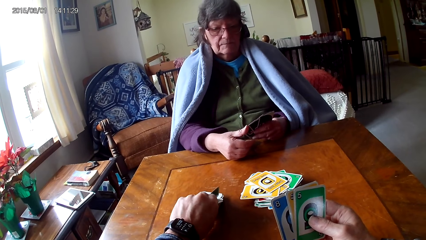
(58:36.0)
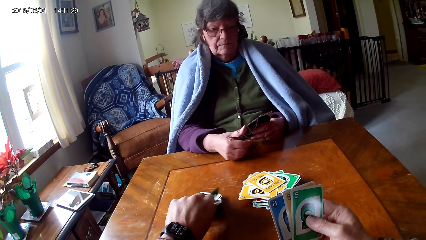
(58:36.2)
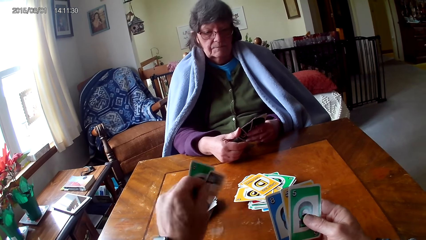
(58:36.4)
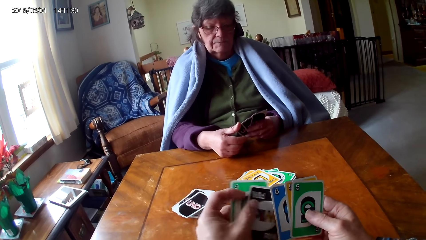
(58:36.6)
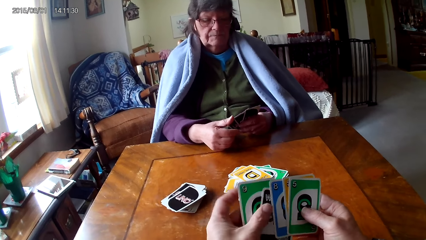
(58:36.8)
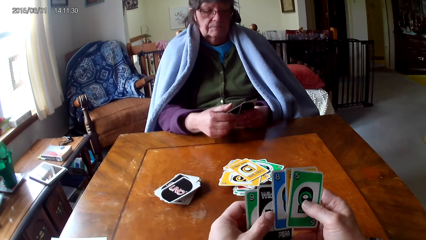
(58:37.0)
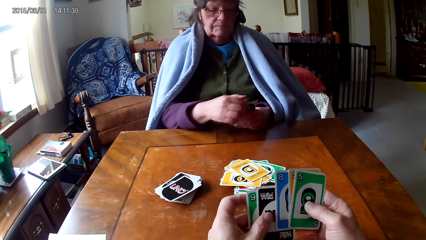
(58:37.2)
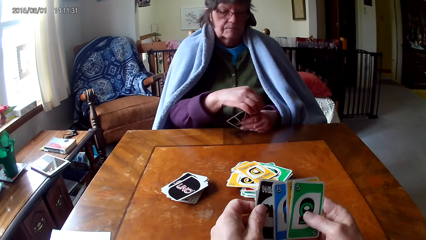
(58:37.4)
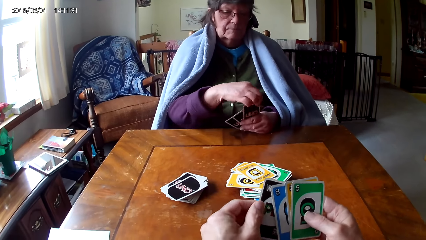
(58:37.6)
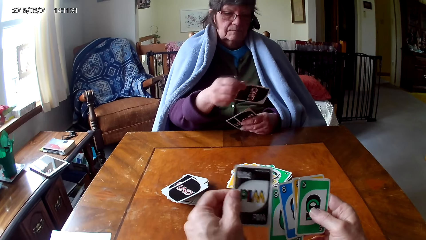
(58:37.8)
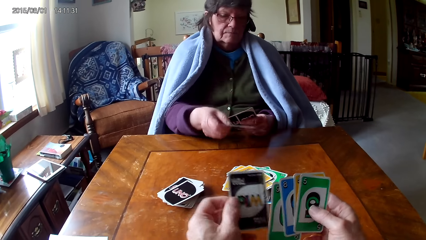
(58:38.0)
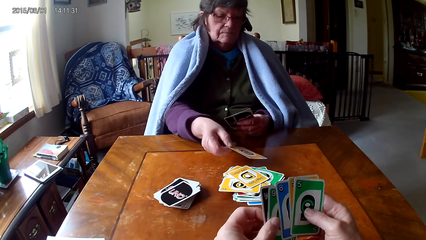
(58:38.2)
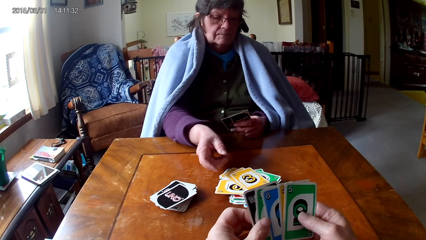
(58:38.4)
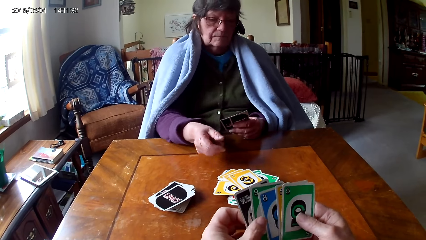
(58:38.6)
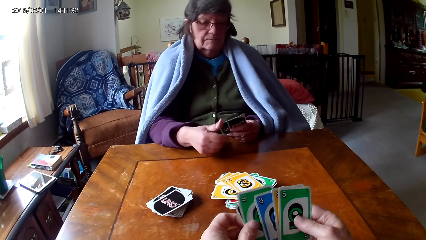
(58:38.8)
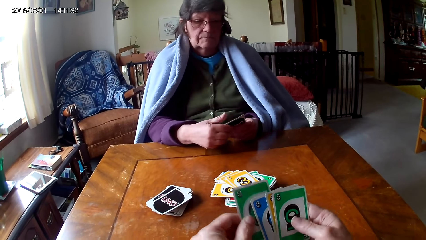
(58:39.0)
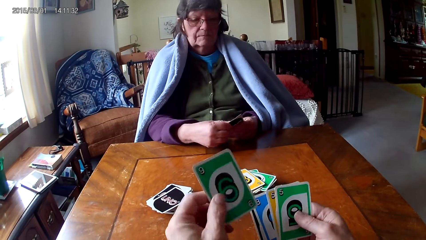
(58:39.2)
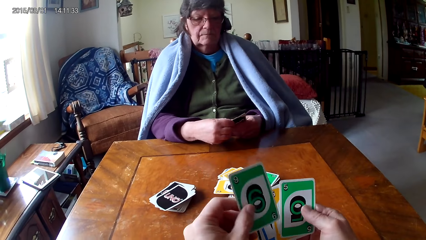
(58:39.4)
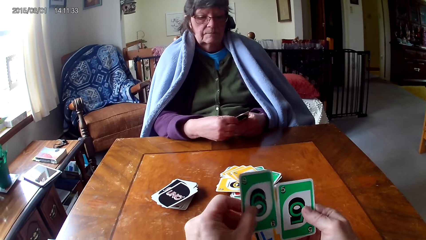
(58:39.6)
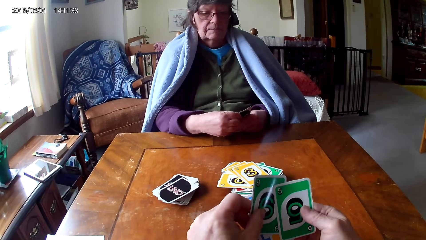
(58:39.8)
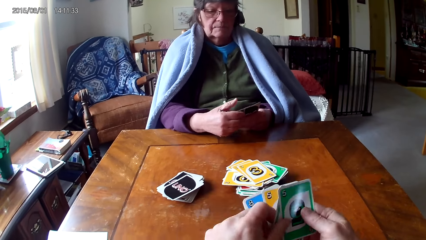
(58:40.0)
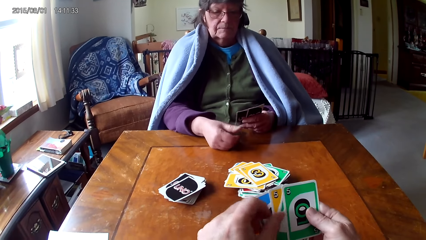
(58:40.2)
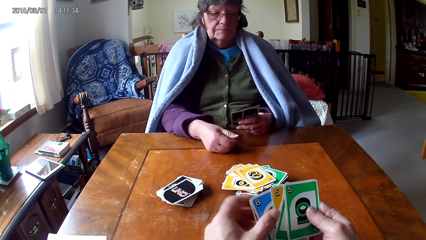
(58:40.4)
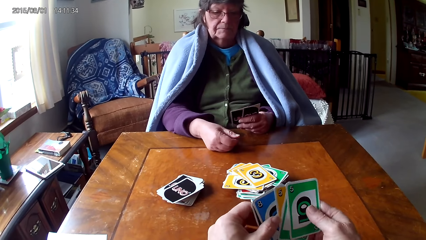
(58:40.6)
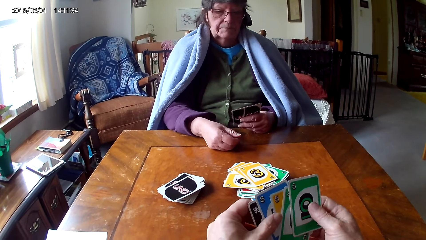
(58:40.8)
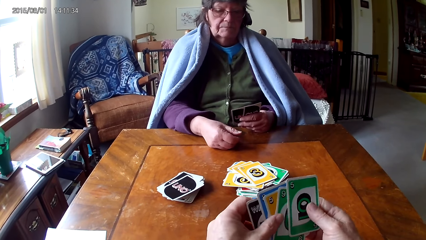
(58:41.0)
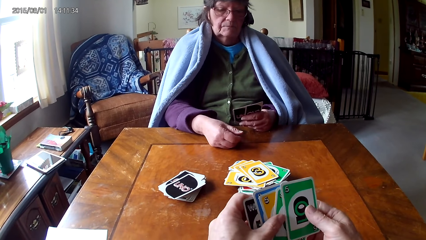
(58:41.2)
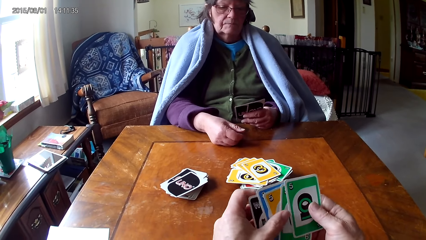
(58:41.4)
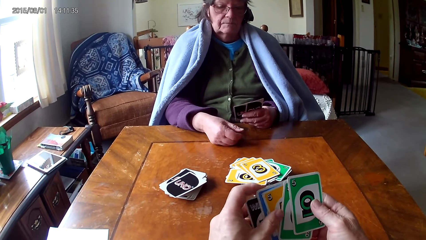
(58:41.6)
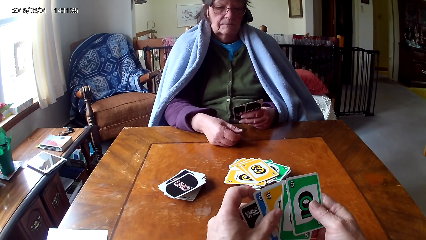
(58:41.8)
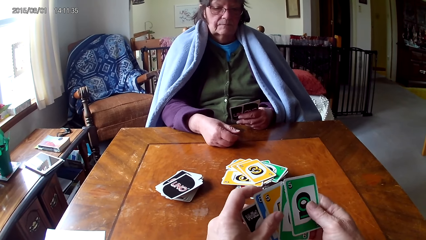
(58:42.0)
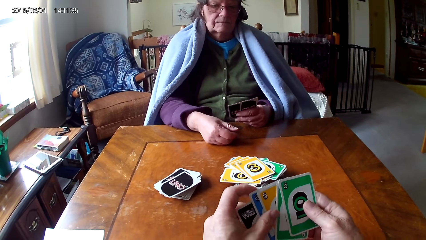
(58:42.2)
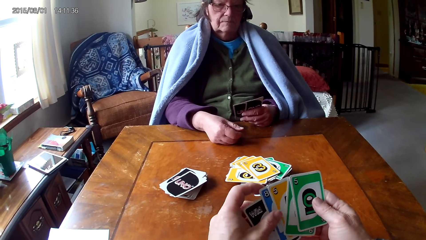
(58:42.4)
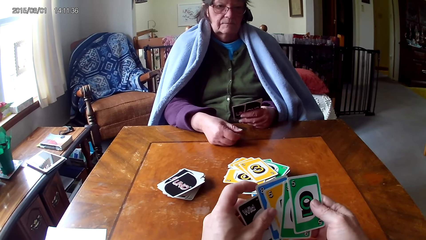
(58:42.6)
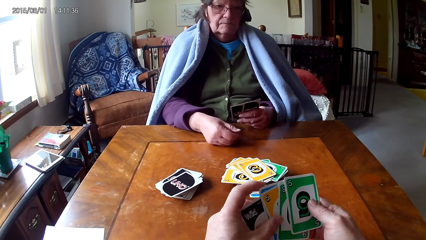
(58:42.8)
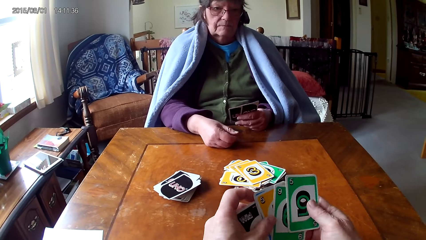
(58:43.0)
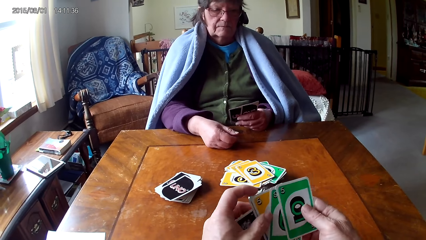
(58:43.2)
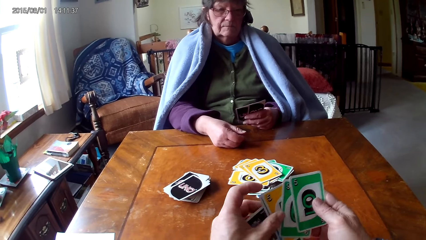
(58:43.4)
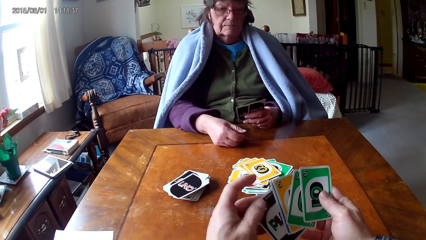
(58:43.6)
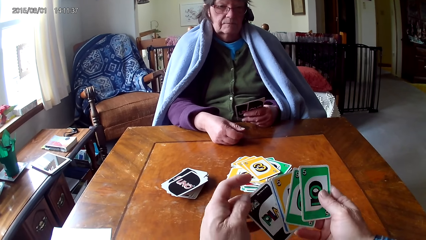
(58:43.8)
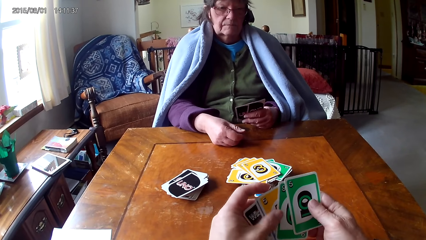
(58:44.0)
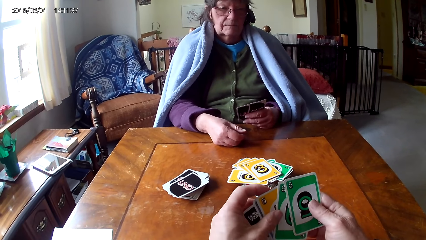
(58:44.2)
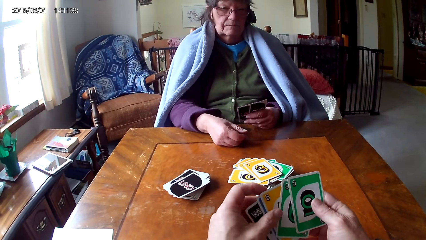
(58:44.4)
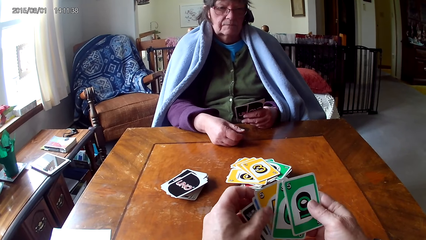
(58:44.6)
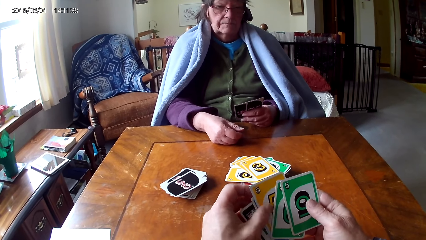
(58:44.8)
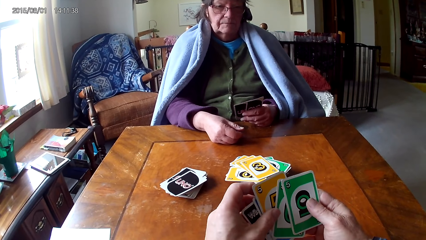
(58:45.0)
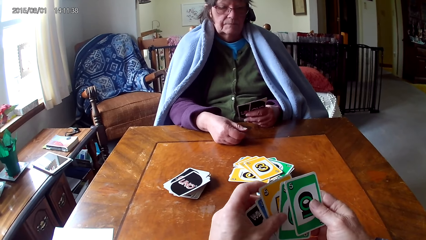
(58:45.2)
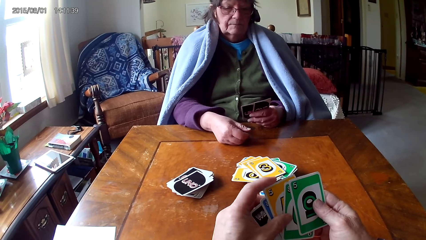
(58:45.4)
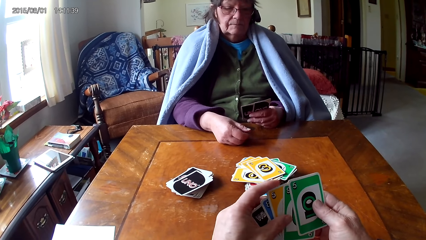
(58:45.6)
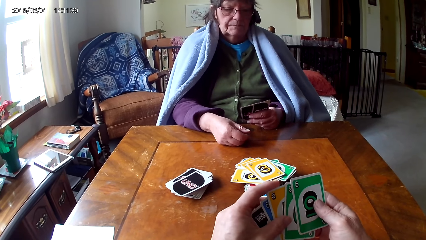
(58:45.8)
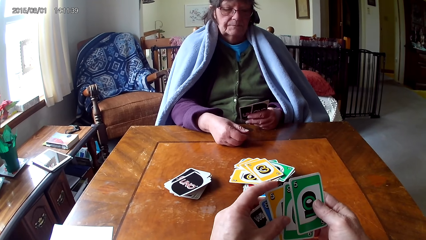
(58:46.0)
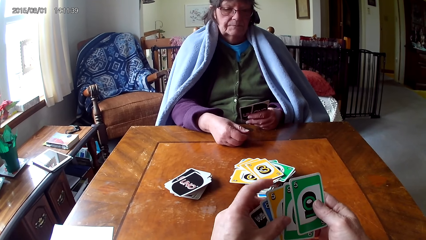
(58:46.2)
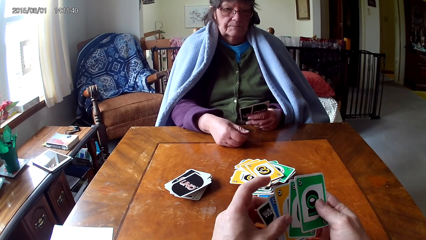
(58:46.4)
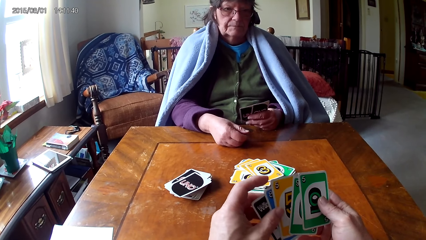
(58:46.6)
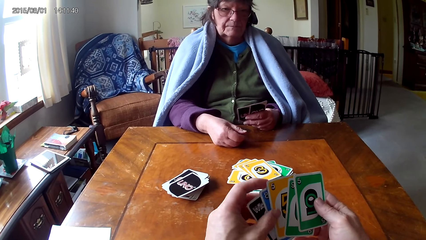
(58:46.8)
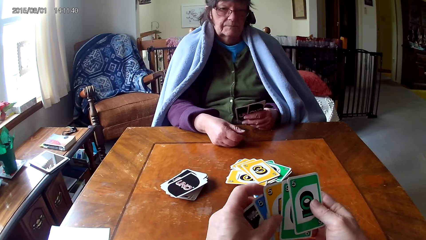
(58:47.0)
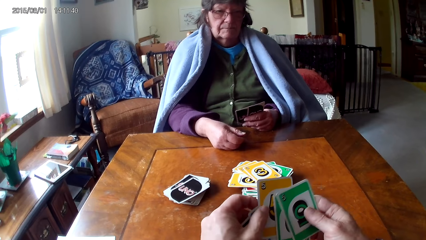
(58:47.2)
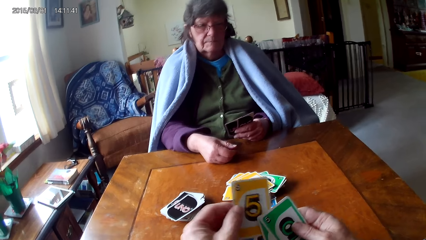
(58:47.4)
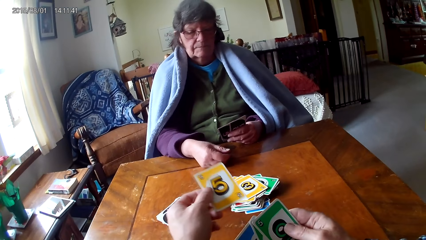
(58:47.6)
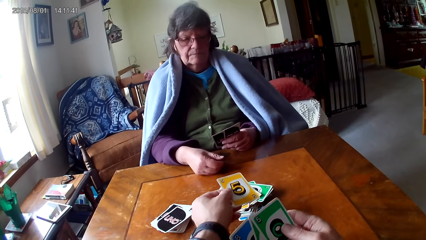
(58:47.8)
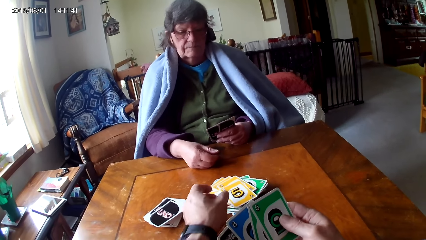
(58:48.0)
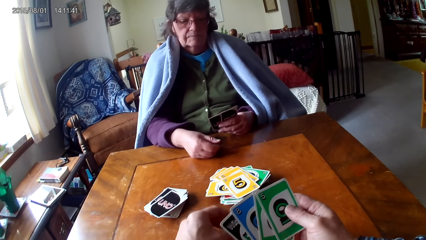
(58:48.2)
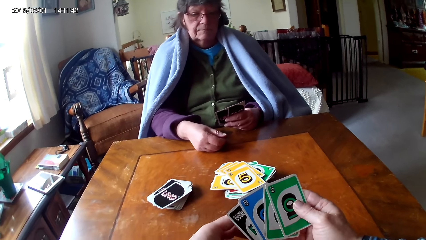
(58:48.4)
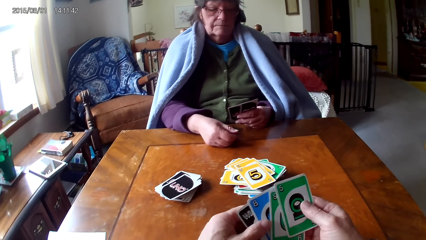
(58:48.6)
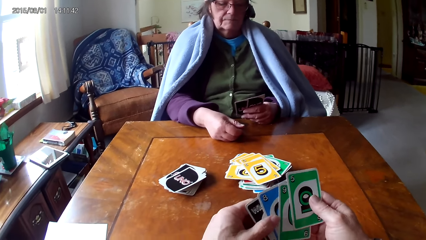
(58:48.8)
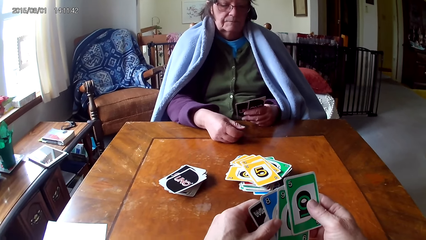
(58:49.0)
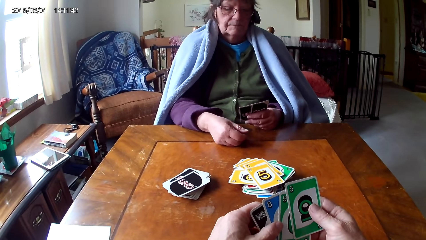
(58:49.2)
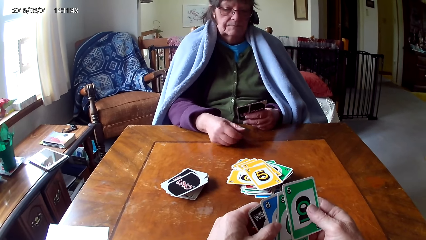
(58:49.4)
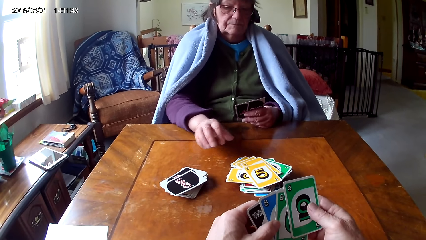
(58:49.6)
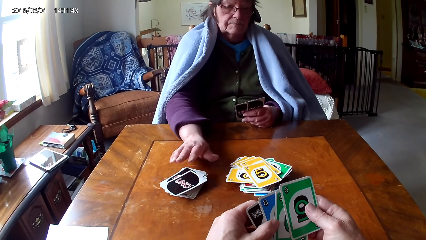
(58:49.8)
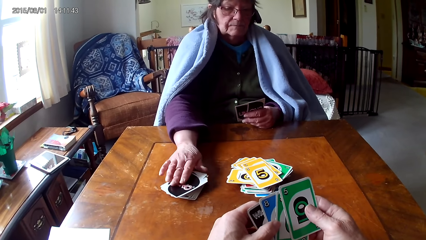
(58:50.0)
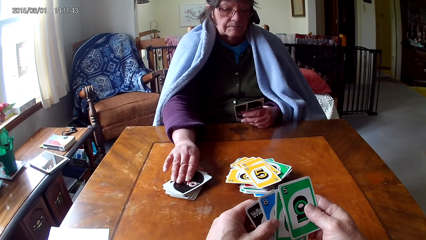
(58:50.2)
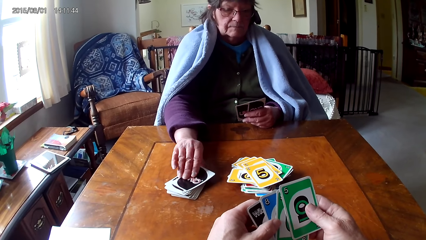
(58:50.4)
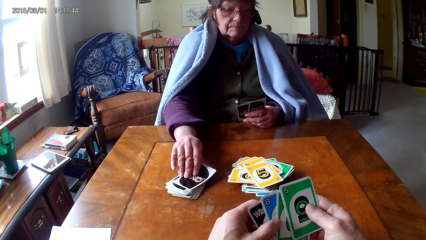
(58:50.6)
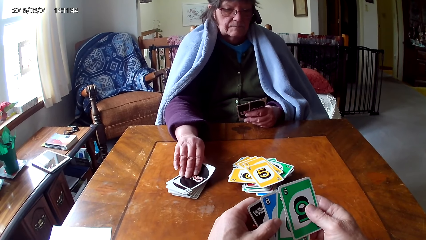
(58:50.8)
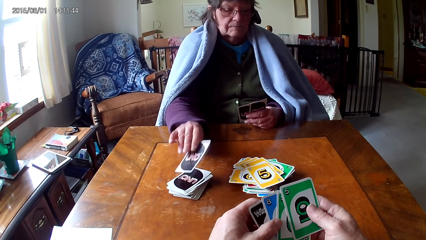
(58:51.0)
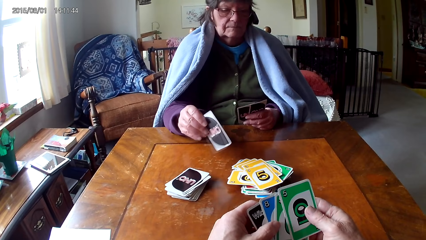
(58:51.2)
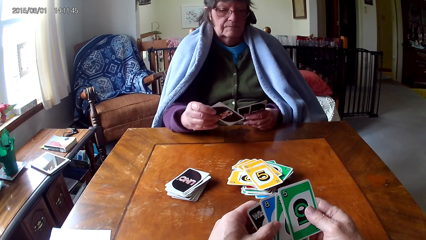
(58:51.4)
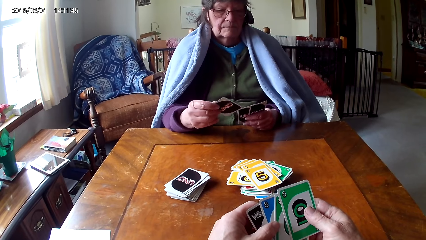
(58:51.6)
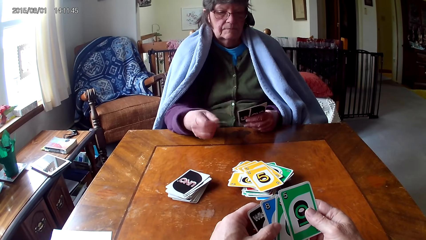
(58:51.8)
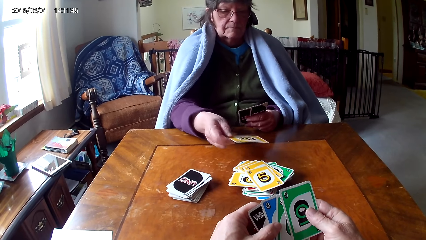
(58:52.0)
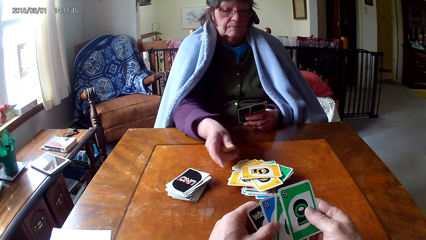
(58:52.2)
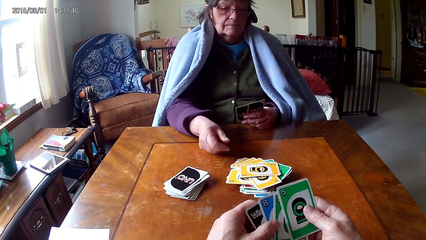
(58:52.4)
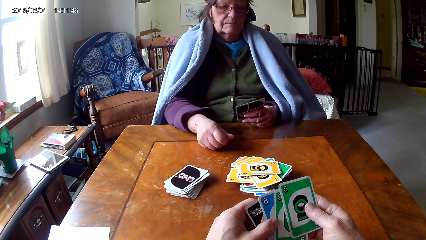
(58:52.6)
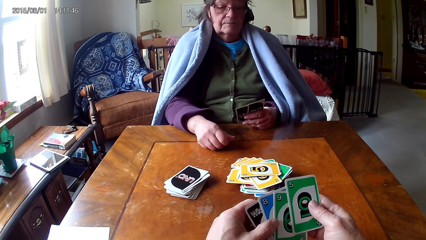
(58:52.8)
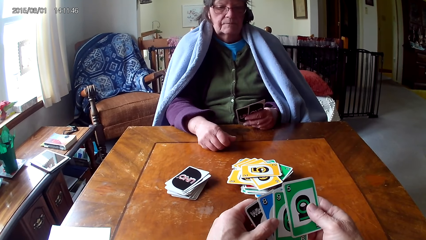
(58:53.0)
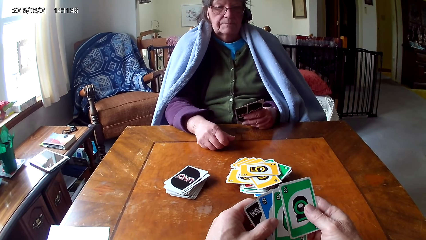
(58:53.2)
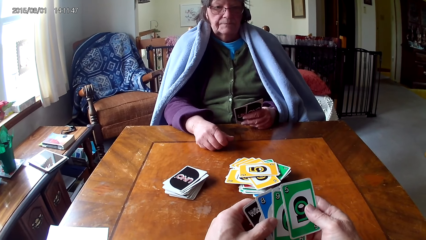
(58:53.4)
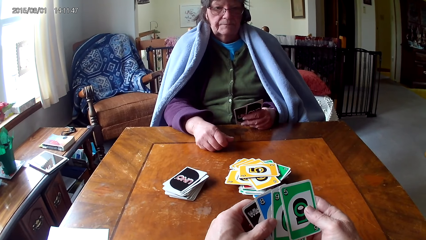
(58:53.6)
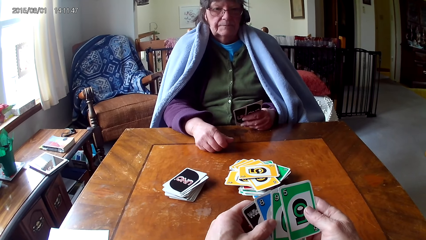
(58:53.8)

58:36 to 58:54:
The camera wearer arranges the cards. They put a card on the table. They look at a person pick a card.
